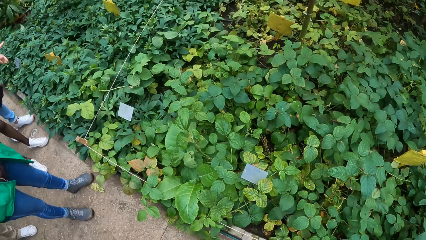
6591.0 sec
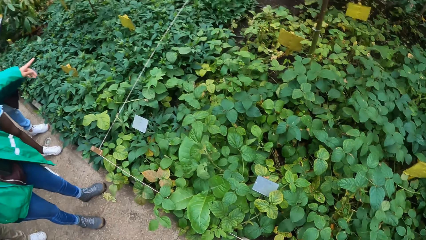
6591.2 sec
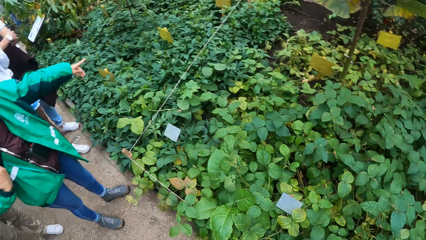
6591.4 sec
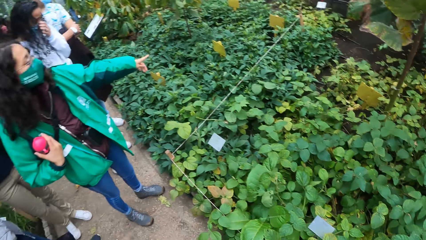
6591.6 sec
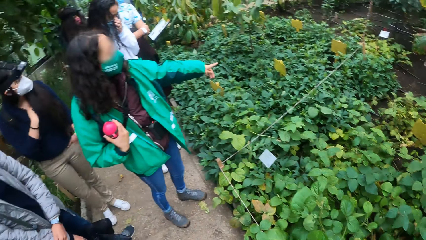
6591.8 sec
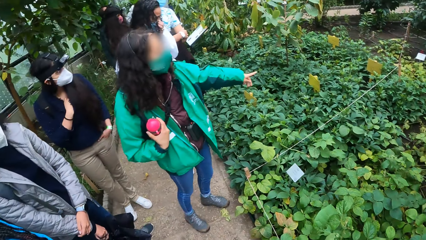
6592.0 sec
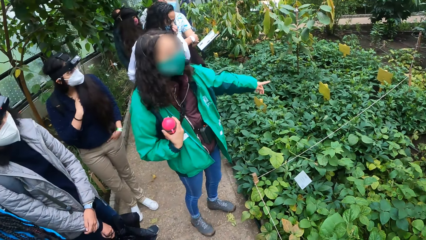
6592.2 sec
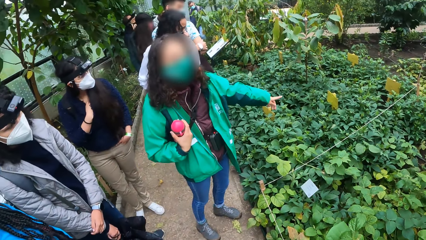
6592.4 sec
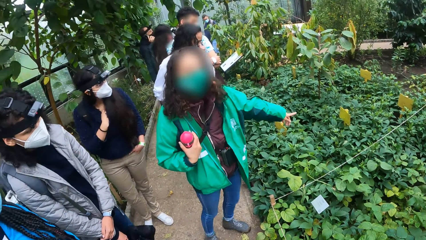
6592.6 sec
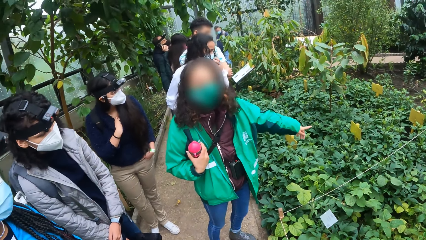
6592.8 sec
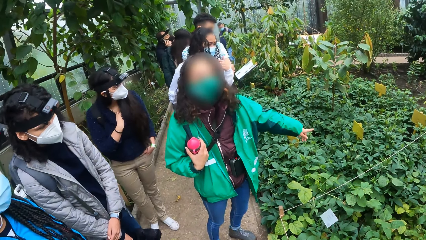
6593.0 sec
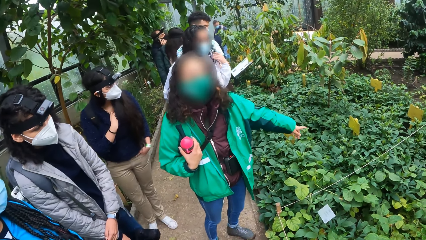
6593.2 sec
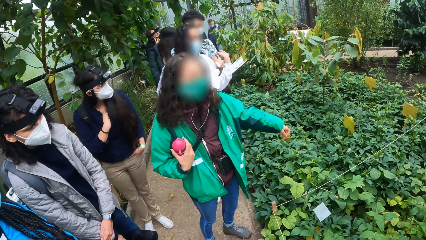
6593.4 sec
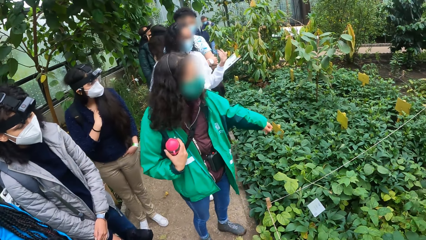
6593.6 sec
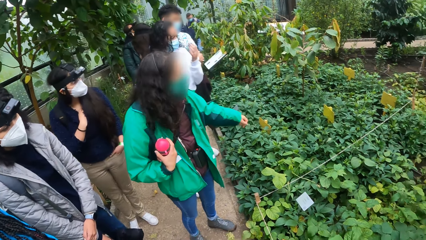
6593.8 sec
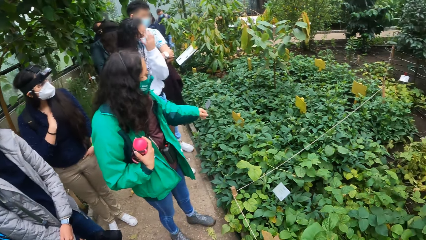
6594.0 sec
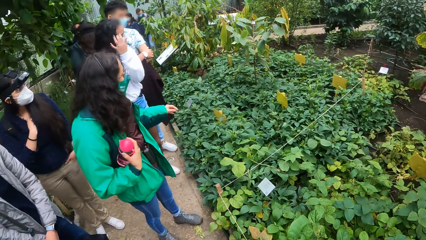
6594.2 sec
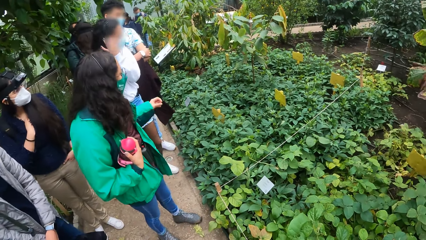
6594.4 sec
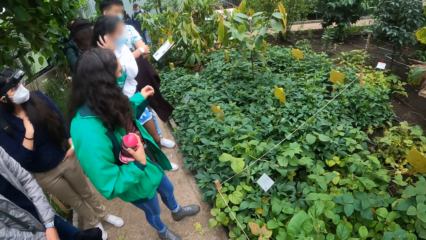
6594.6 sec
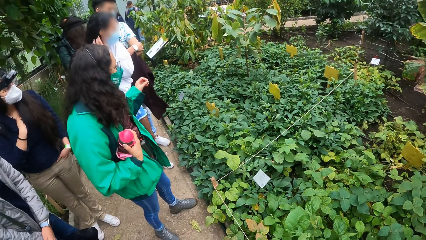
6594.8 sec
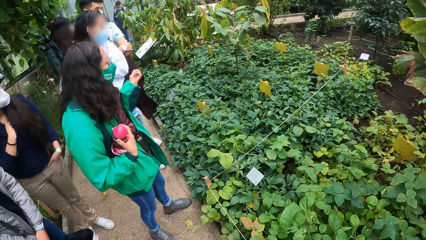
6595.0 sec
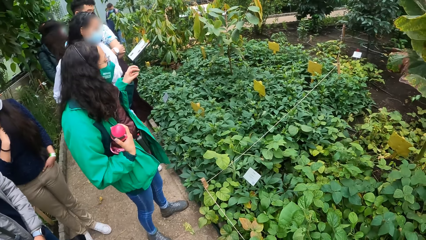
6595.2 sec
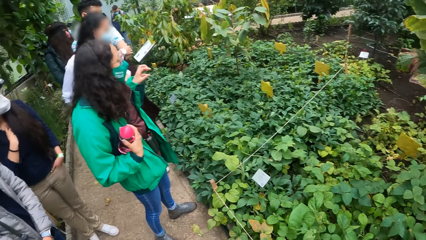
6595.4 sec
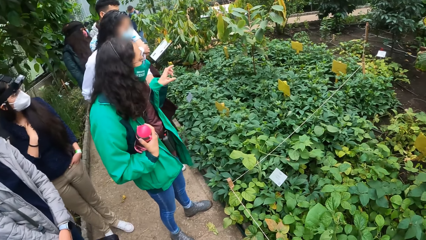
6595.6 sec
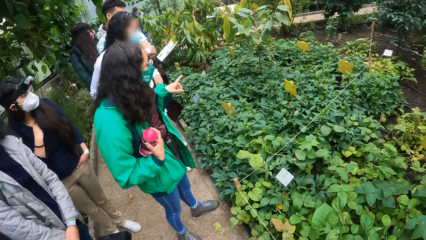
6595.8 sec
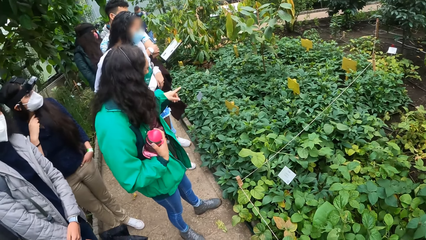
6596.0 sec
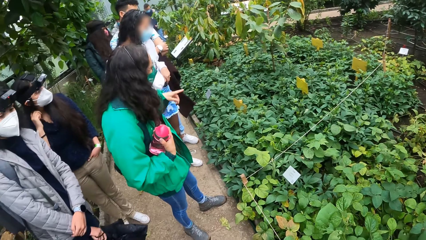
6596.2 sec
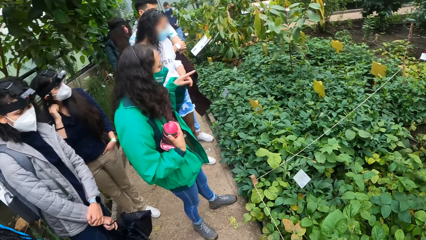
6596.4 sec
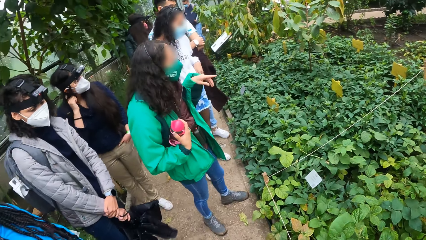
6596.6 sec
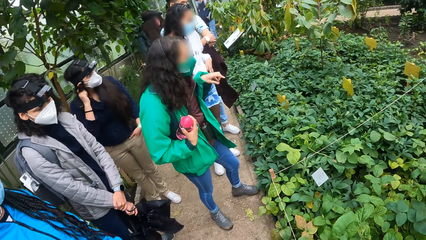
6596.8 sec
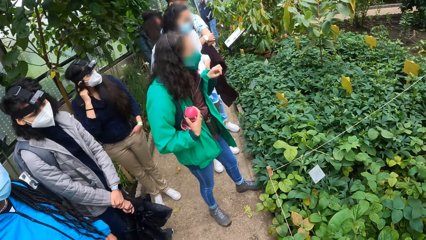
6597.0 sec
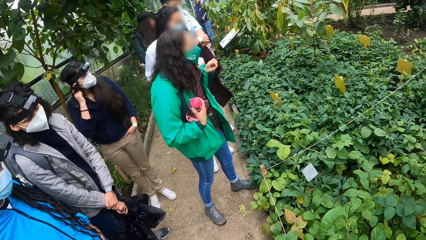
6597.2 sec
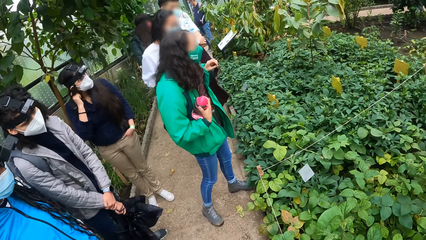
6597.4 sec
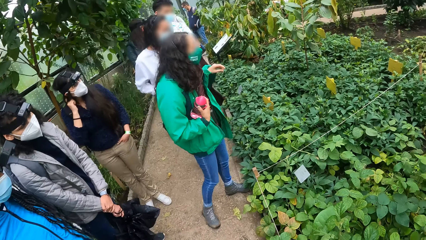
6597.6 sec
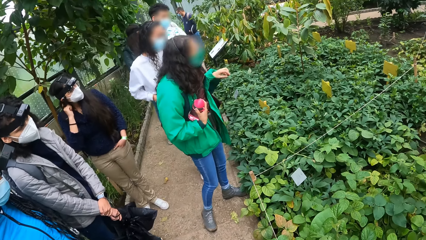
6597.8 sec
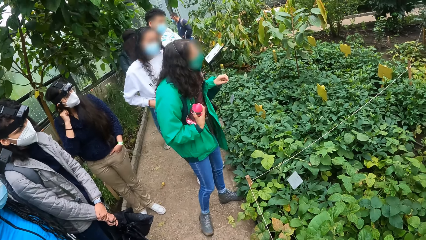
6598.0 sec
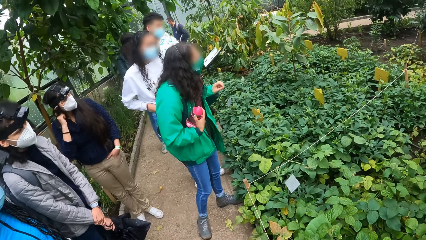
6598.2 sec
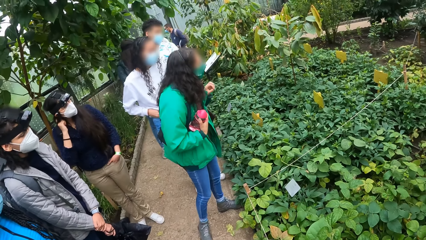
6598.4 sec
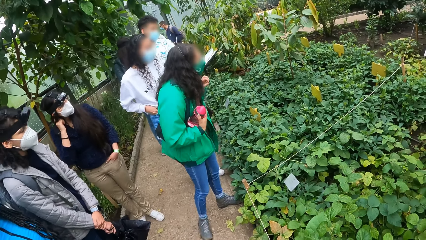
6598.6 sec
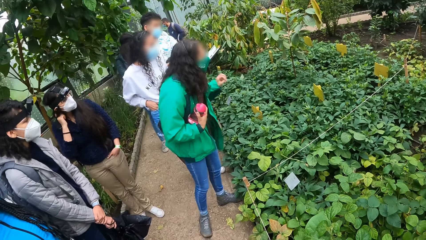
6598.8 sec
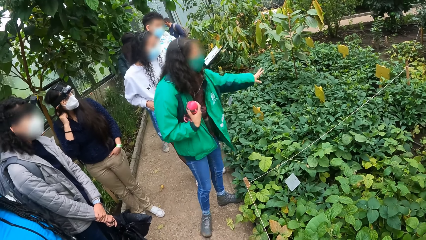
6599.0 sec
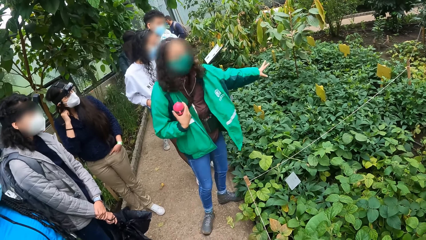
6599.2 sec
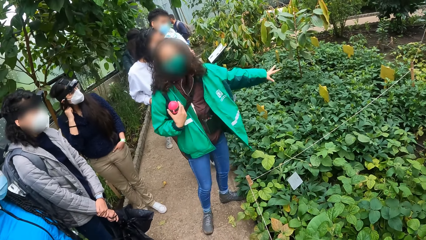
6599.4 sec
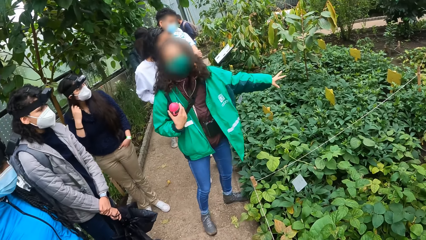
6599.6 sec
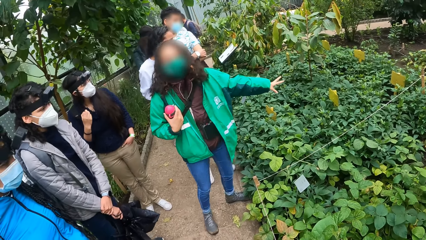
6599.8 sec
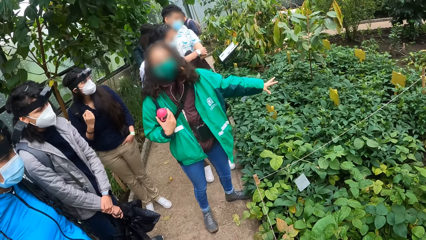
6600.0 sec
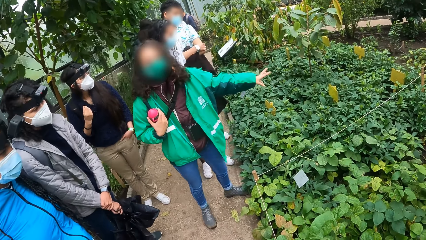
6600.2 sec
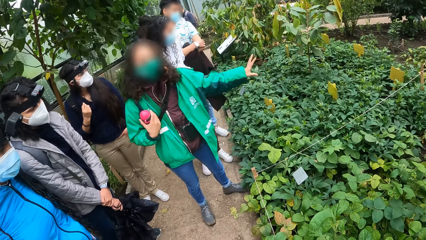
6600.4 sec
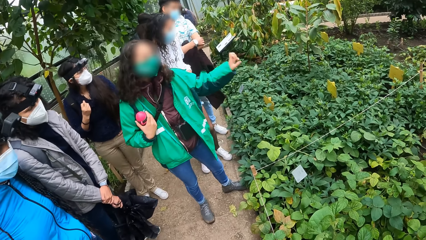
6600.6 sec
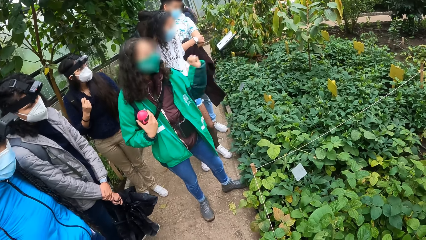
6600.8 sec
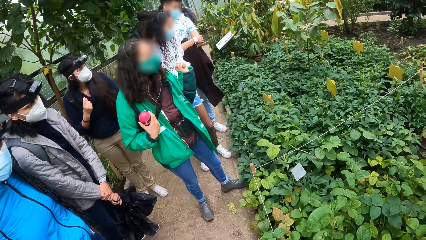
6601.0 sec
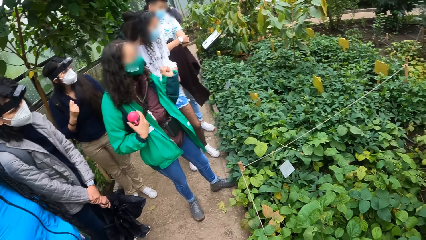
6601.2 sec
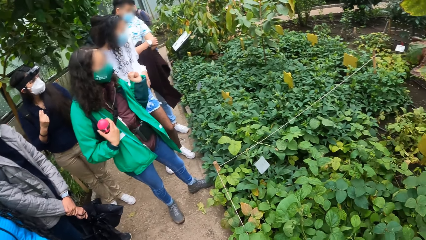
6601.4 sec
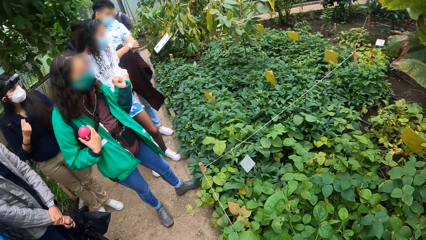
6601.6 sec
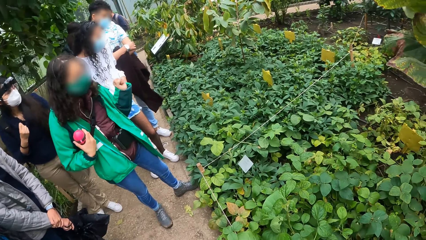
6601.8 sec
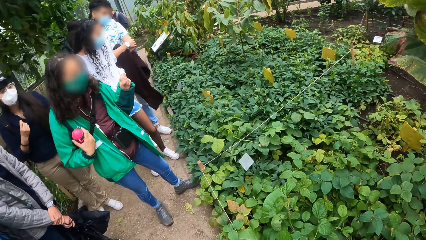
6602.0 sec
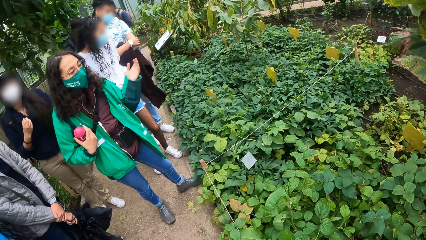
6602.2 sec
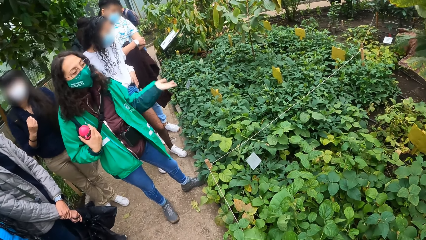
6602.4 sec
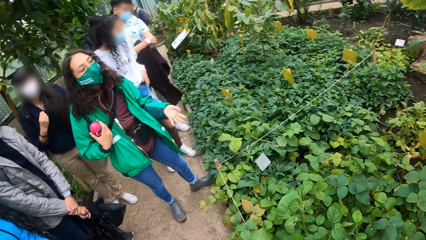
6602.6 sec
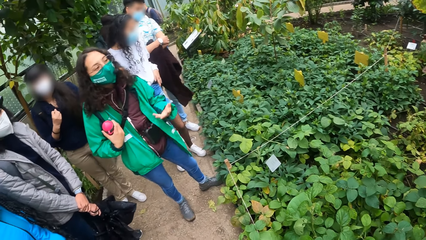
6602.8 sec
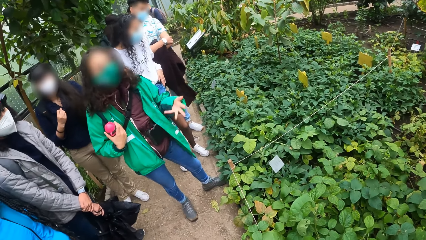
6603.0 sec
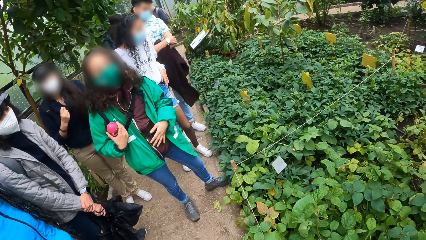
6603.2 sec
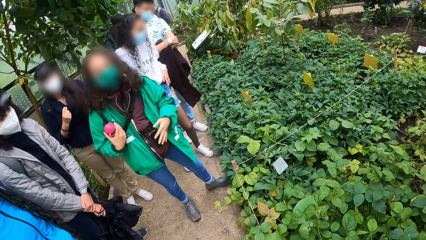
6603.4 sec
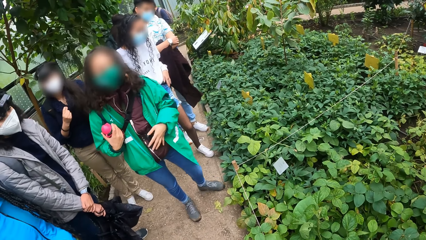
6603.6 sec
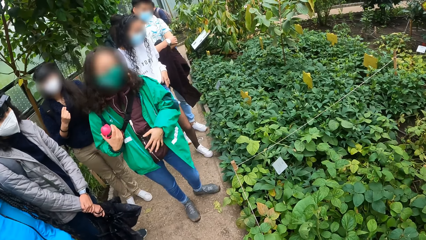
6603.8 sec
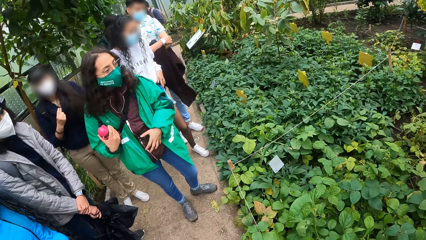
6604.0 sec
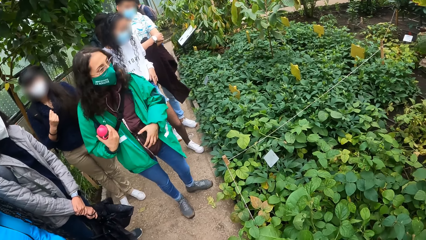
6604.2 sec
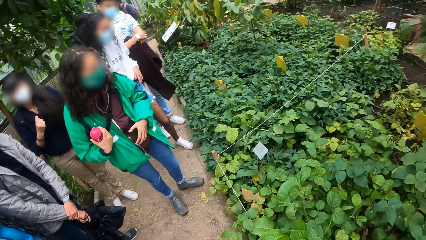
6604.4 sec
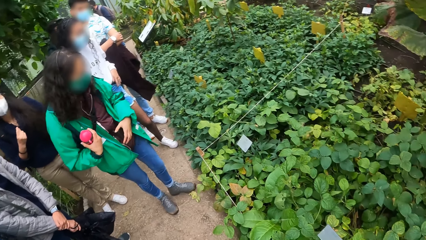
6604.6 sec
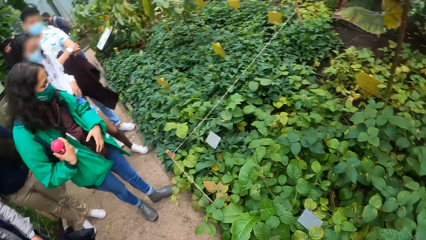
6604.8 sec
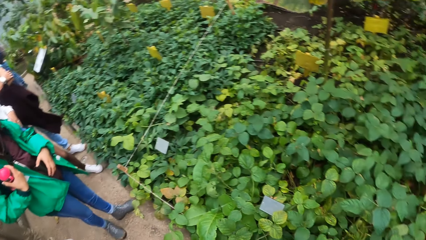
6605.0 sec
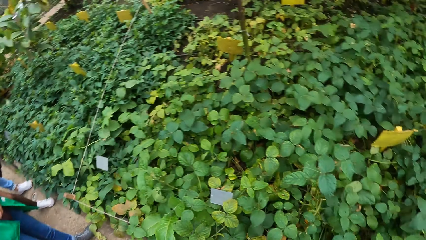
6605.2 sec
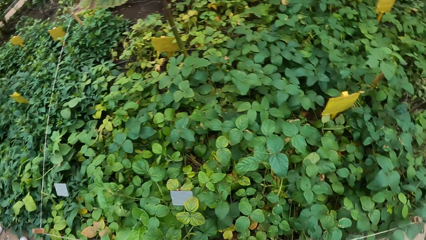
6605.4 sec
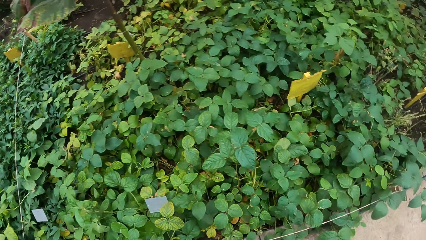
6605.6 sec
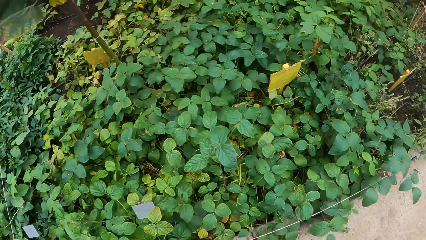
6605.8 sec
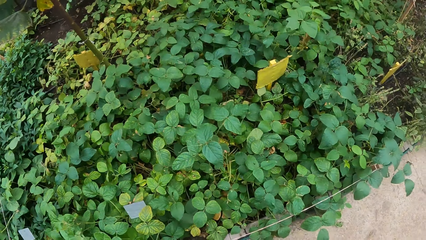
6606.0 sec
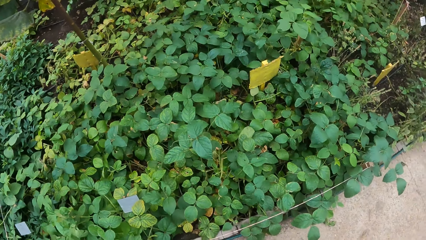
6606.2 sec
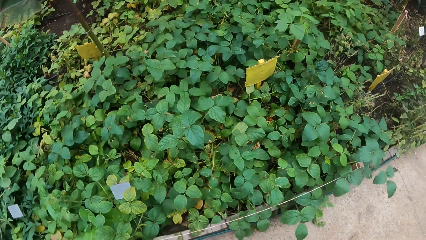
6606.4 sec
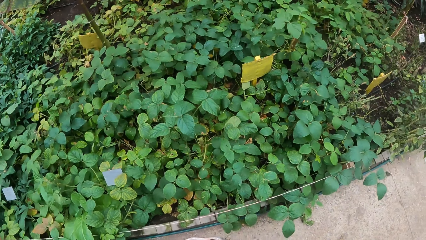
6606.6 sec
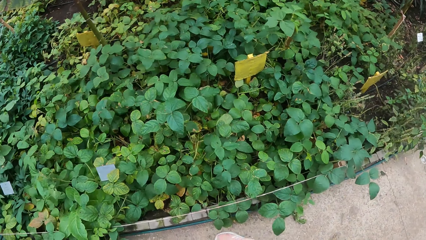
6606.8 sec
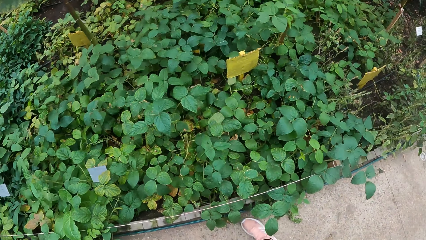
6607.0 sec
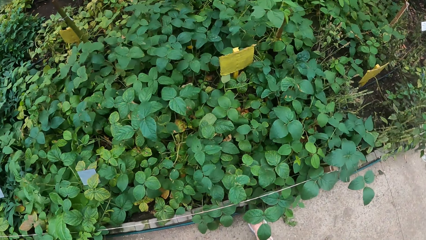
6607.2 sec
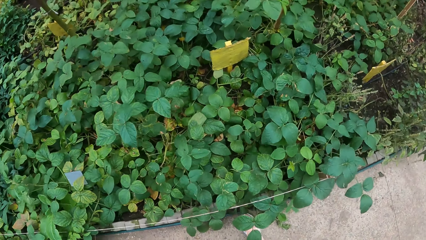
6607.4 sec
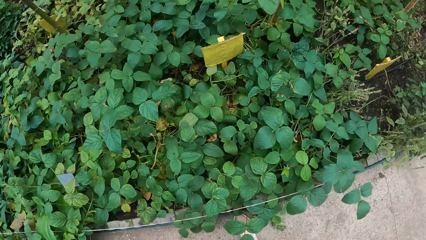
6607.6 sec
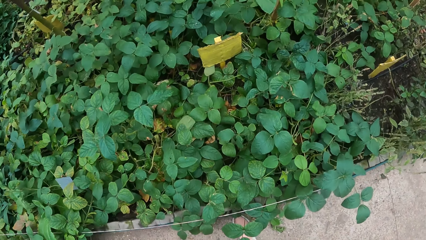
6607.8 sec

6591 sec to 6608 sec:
The girl points to plants with her left hand. An instructor points at the garden. The girl makes gestures with her left hand. The instructor points at the garden.
